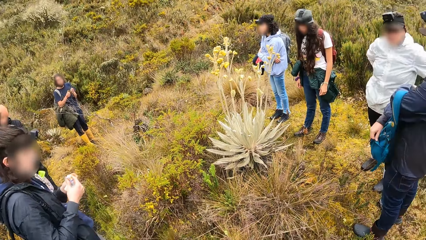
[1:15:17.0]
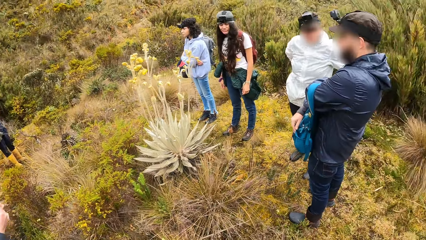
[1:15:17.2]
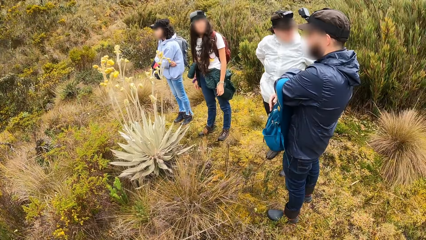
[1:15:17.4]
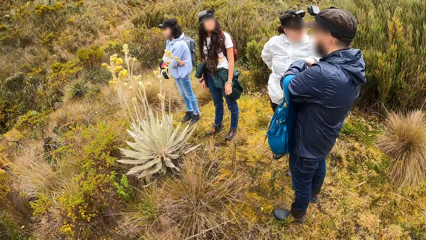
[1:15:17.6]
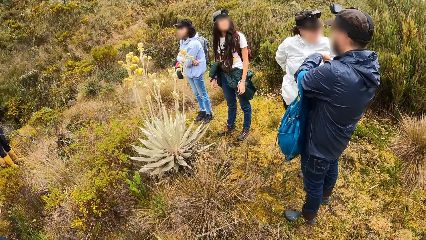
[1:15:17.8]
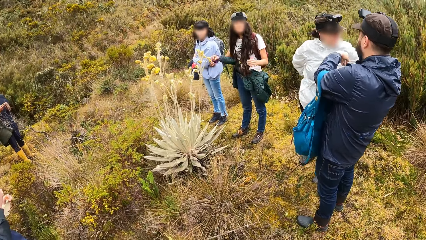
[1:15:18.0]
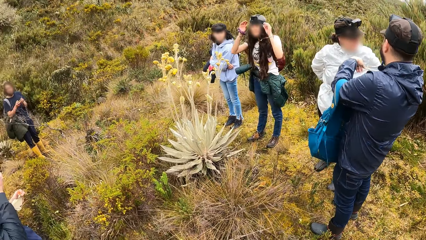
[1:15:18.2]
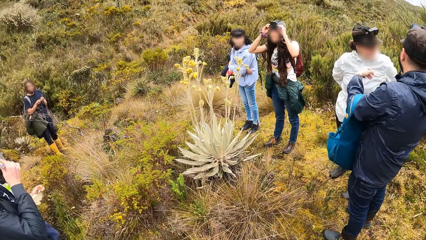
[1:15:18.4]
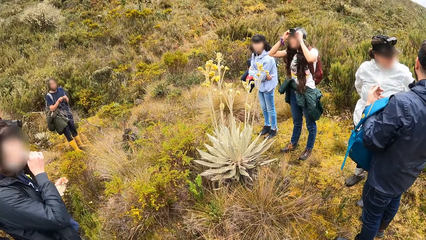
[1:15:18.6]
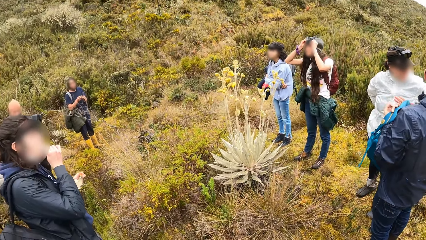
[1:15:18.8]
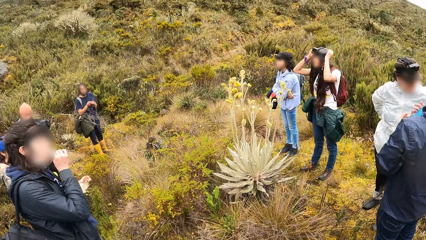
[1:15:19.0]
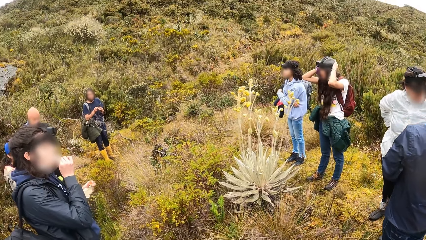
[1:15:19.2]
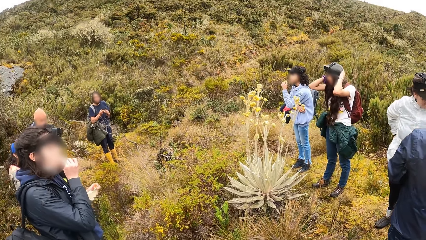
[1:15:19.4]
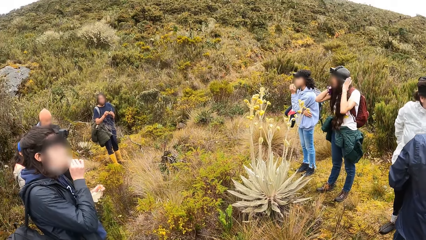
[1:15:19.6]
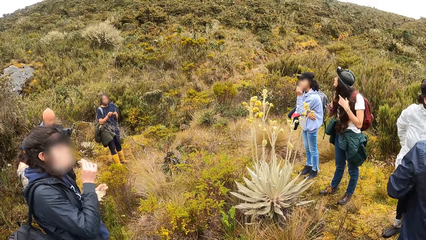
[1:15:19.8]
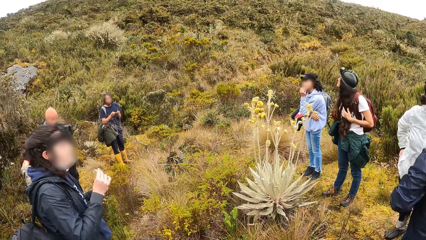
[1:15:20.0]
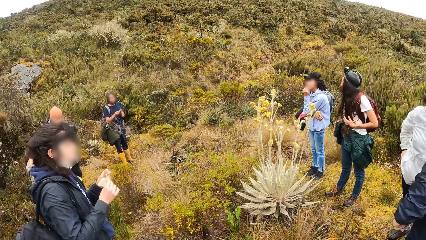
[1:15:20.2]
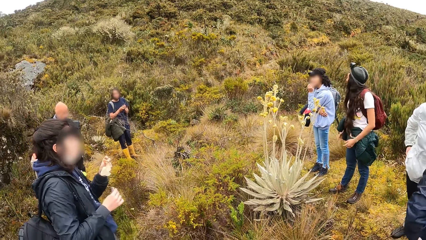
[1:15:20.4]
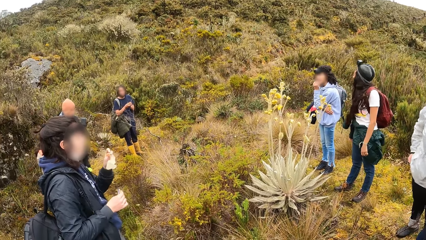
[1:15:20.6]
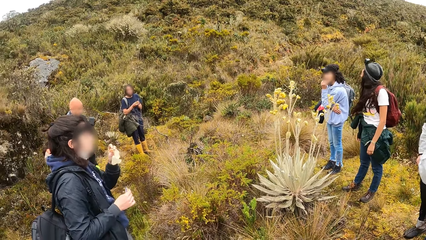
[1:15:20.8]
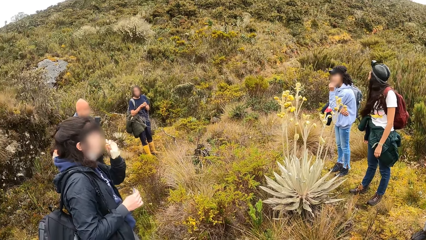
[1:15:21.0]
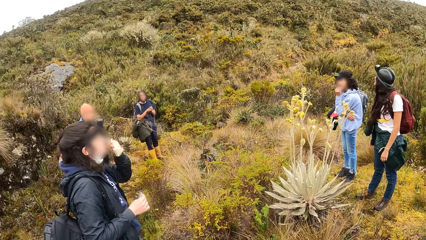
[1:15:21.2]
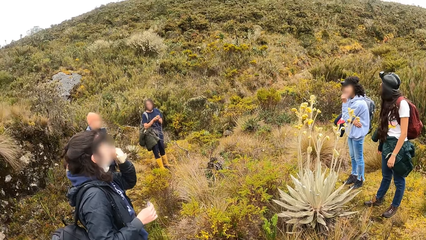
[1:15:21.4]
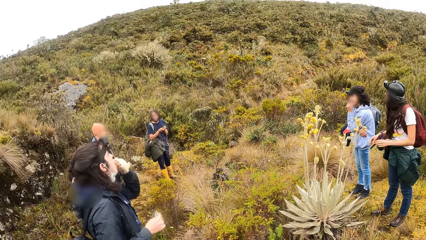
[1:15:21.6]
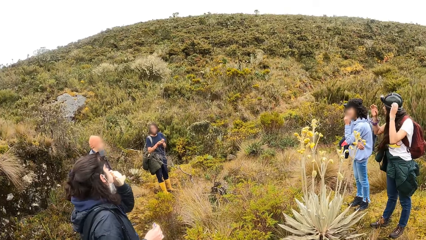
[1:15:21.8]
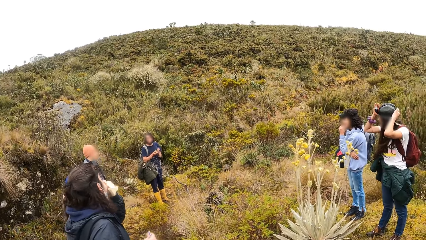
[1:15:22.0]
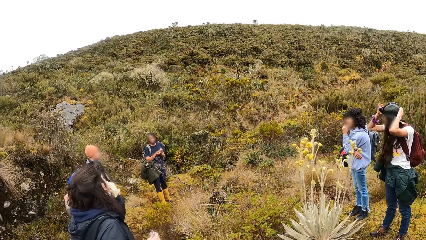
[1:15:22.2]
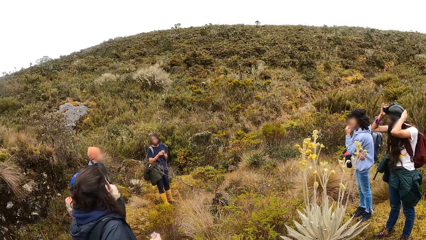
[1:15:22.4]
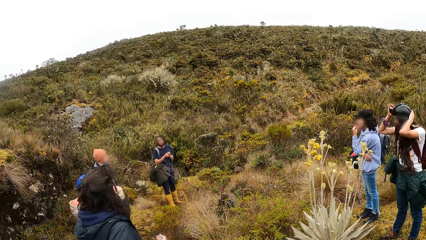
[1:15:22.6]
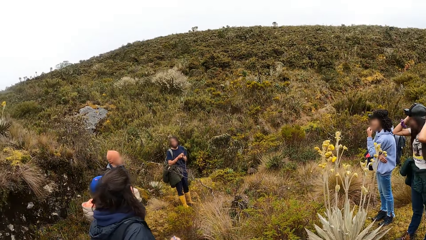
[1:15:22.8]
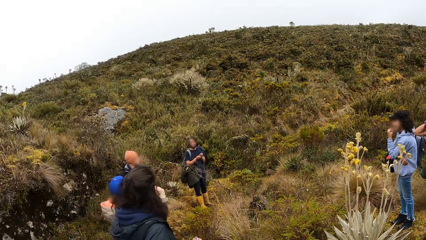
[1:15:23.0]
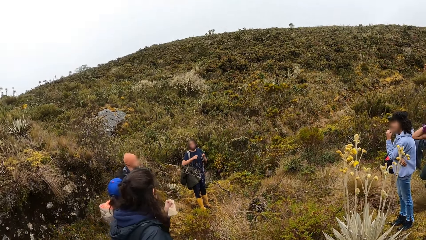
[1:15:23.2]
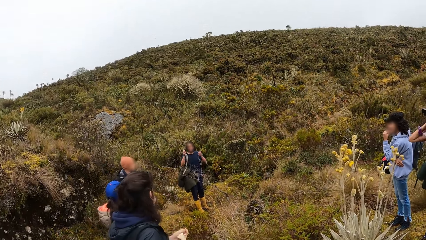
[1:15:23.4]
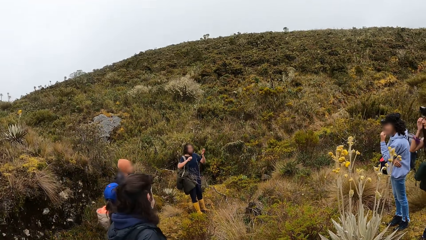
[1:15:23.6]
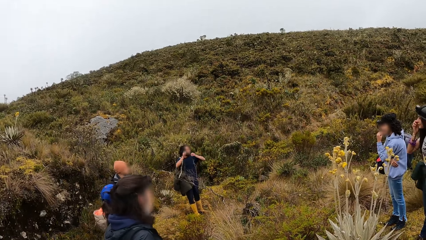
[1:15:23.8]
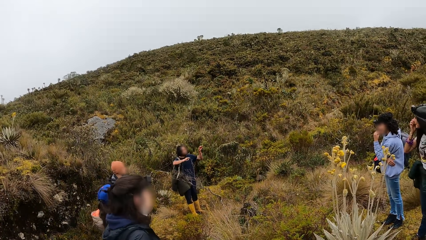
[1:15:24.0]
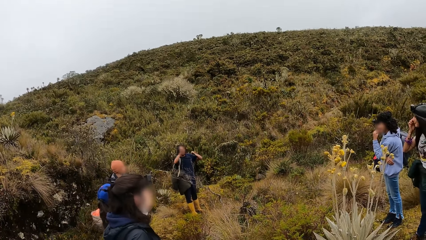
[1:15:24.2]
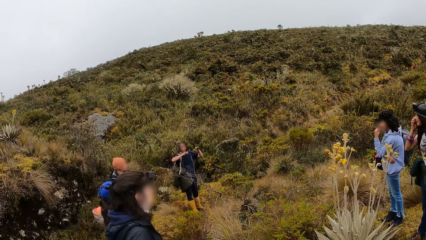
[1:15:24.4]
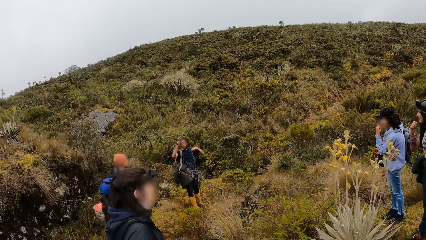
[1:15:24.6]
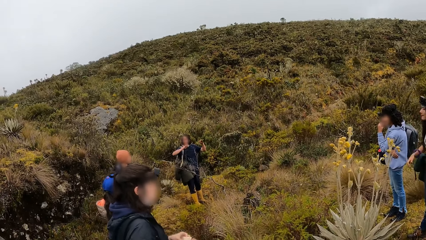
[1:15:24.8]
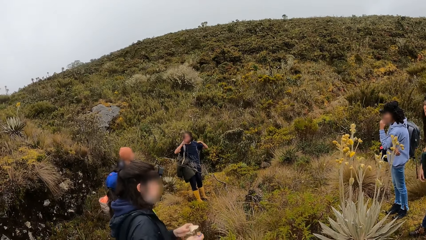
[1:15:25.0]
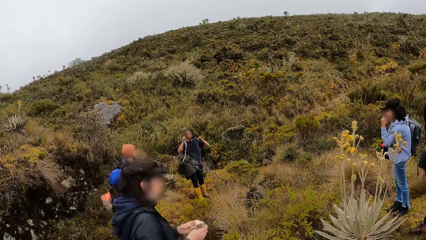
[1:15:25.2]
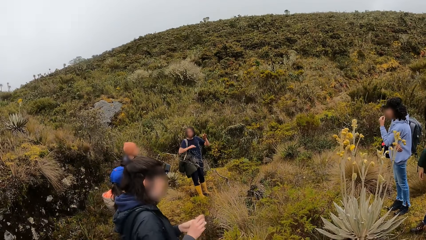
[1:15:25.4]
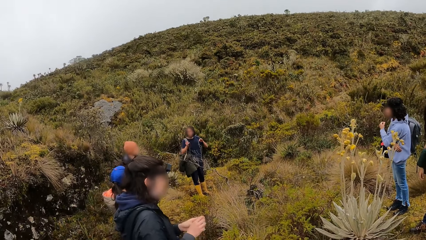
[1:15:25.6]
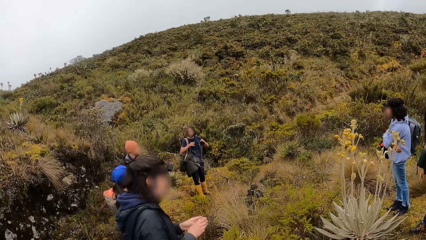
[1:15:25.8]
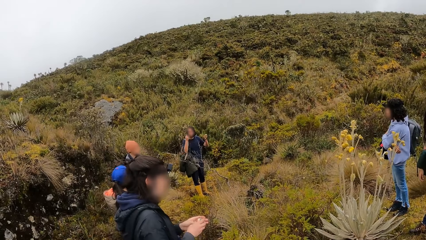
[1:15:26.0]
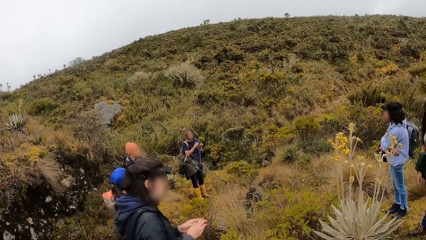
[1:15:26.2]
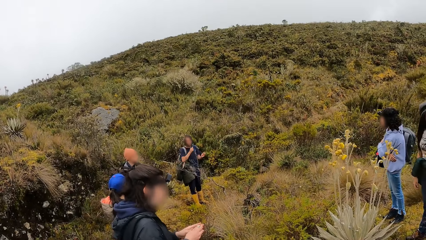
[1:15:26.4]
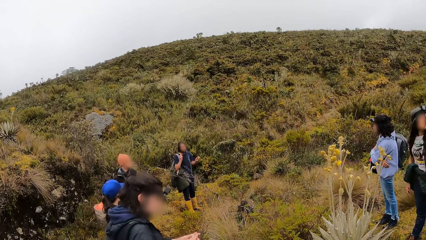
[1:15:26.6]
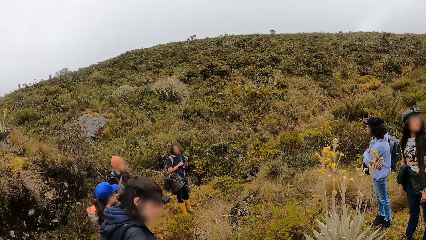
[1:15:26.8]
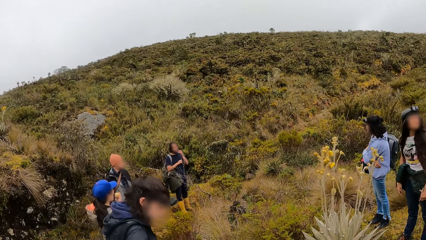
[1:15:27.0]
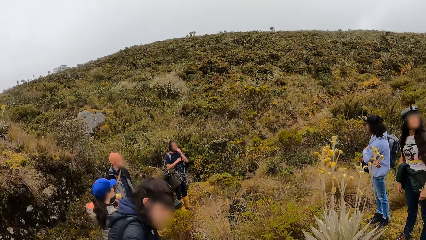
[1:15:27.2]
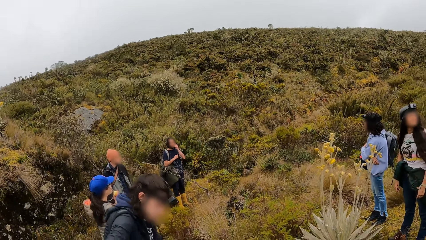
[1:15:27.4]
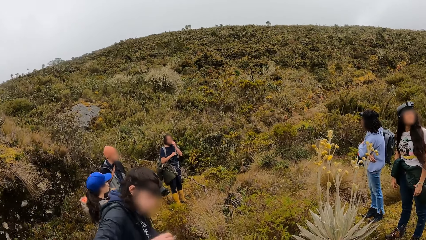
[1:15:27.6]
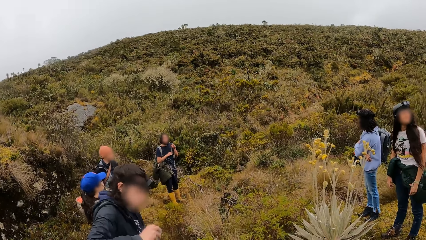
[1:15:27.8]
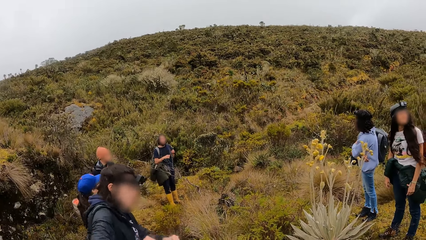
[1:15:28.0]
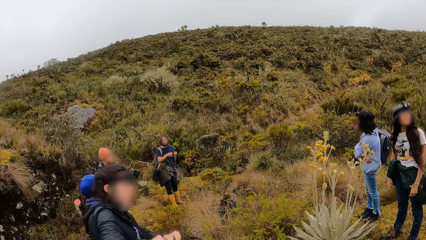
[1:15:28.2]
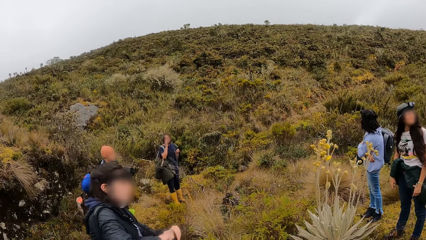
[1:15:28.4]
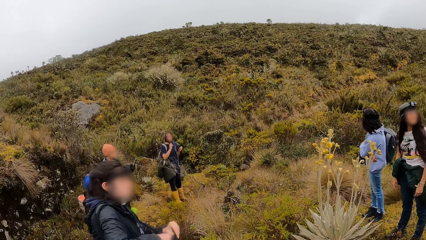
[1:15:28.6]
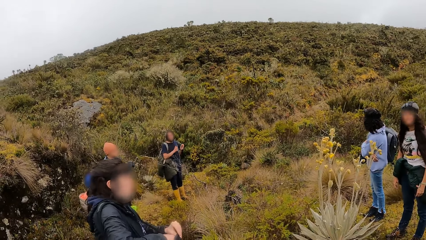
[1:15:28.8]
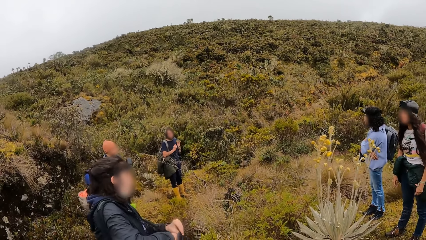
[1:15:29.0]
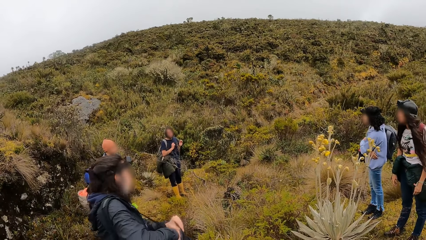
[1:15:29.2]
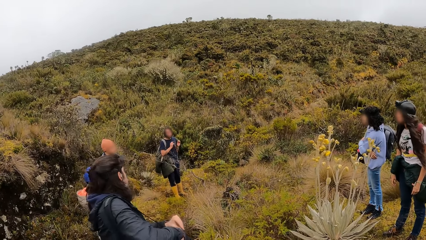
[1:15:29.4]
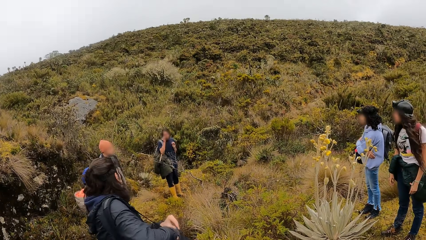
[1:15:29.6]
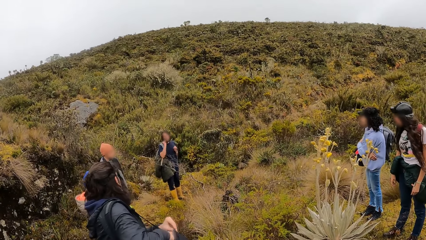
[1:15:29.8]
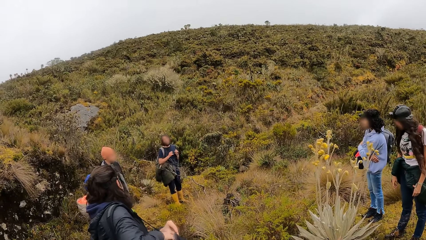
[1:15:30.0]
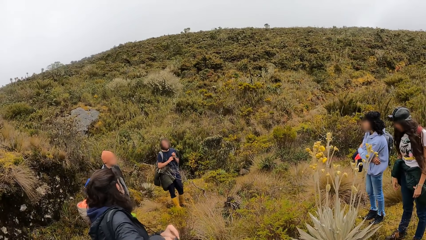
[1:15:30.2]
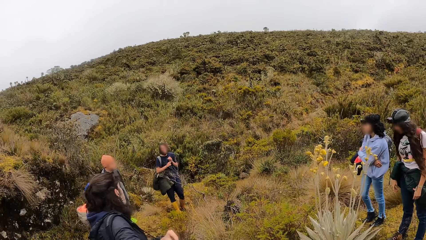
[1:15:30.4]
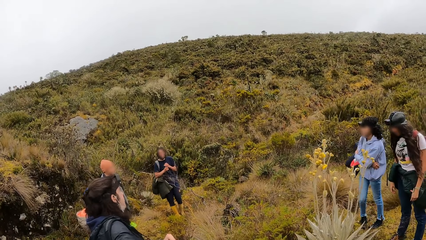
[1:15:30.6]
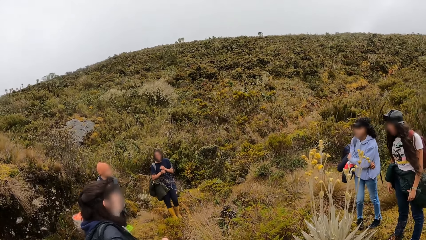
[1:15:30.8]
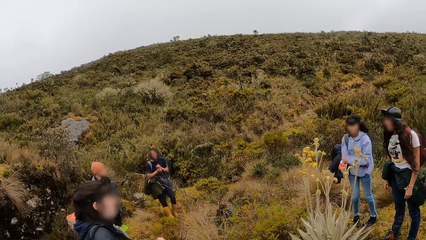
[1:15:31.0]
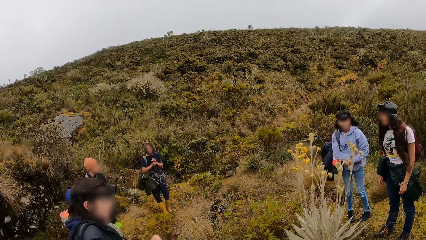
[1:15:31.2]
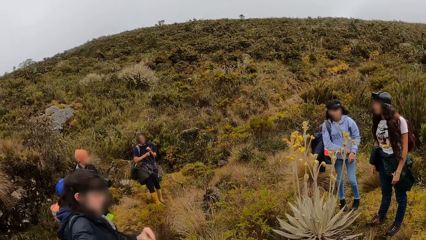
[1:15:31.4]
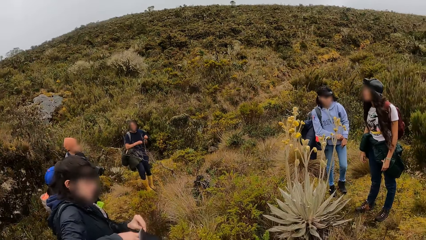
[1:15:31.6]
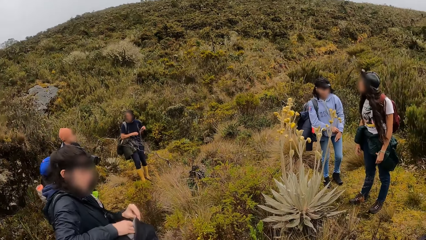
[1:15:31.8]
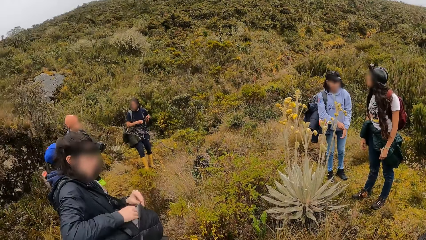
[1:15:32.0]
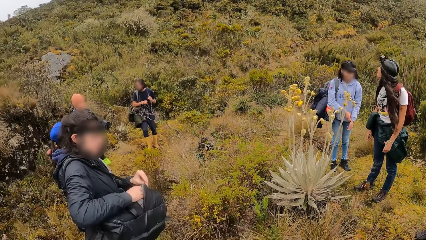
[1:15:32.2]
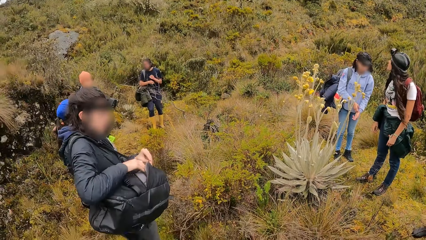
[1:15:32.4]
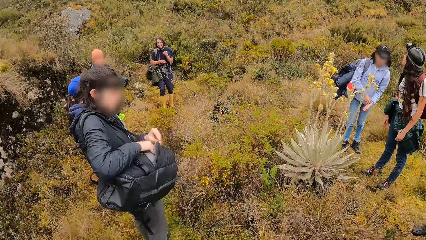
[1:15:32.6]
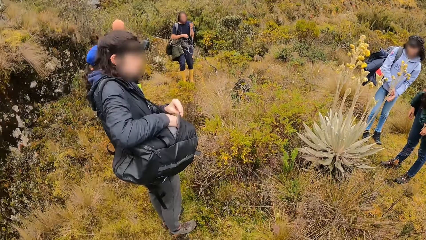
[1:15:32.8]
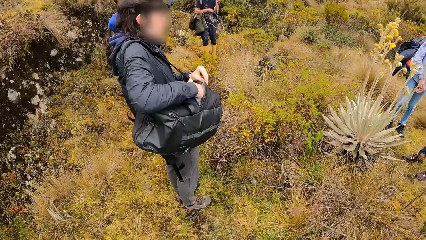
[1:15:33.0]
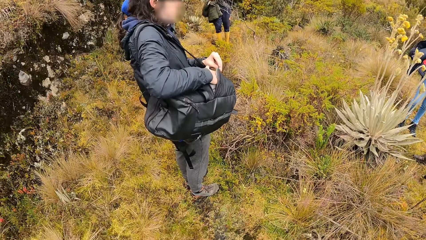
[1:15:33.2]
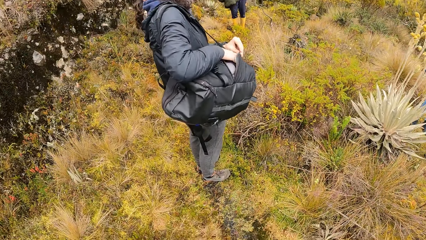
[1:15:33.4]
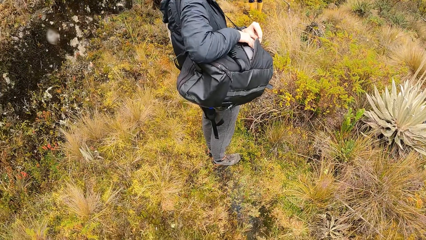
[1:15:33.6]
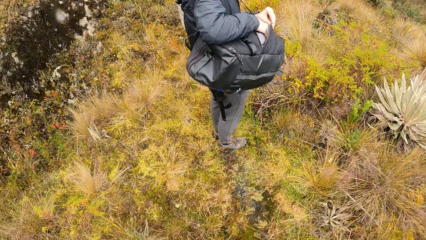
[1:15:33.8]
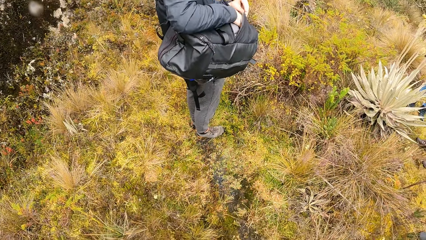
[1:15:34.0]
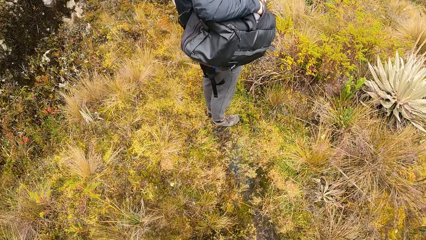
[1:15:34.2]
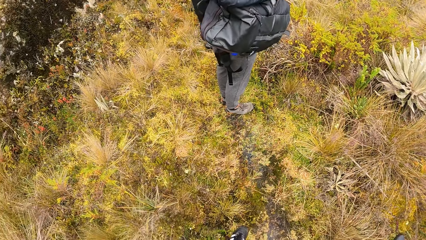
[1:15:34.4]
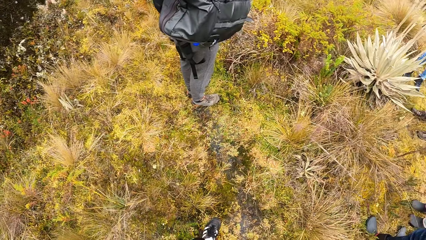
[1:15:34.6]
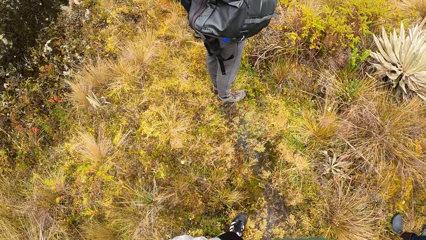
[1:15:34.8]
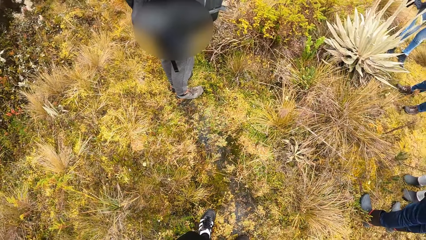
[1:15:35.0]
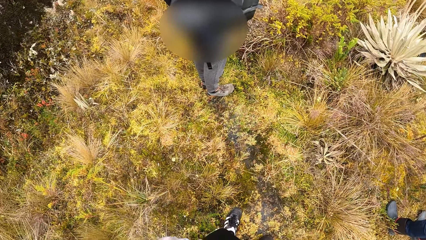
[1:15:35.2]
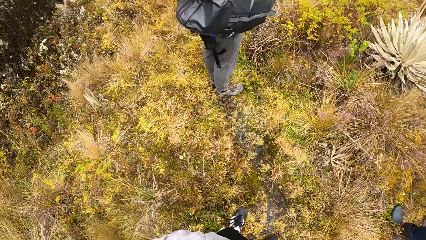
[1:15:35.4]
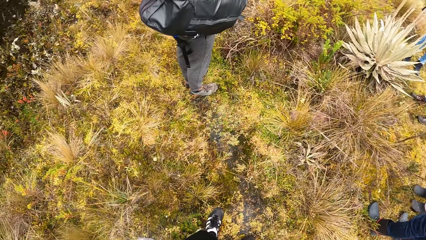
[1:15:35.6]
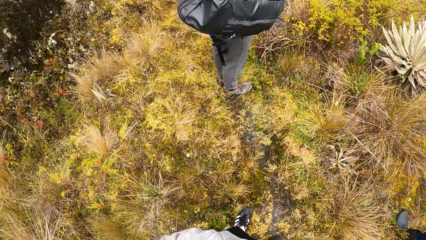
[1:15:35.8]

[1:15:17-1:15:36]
The camera wearer looks at the tour guide. A woman adjusts her camera with both hands. Another woman puts the food in her right hand in her mouth. A third woman puts her left hand on her jaw. The second woman puts the food in her left hand in her mouth. The second woman puts the food in her left hand in the backpack on her shoulder. The camera wearer looks at the ground.
